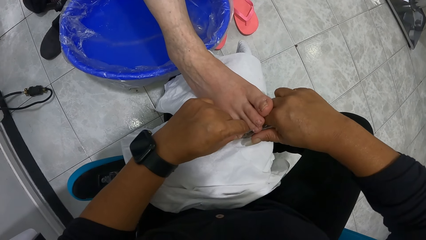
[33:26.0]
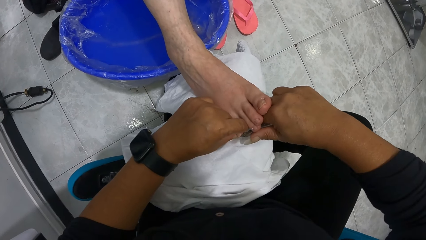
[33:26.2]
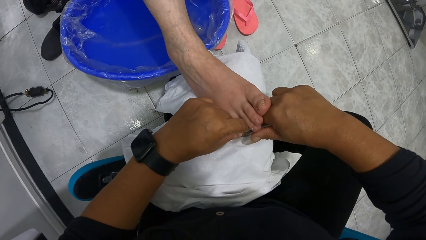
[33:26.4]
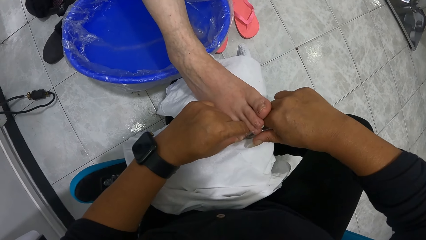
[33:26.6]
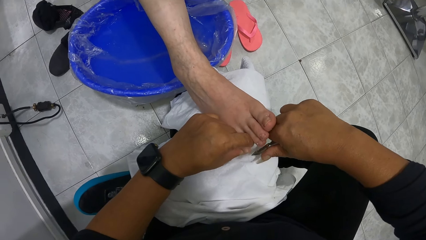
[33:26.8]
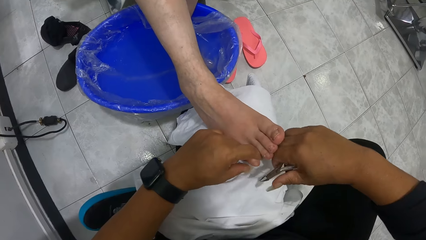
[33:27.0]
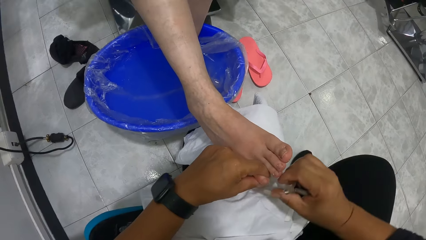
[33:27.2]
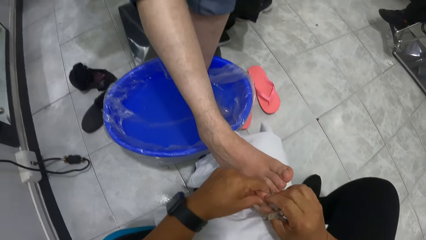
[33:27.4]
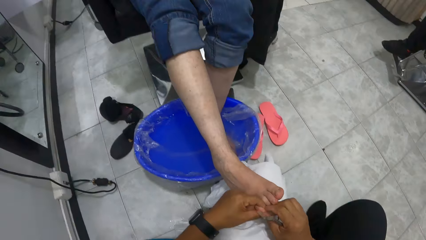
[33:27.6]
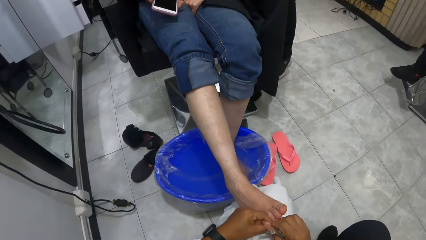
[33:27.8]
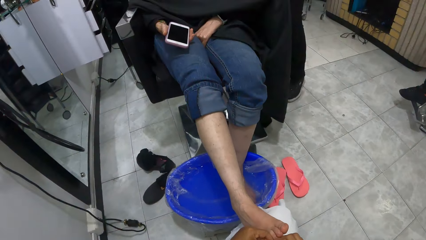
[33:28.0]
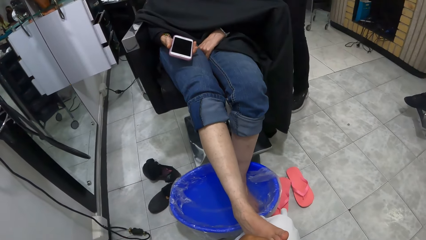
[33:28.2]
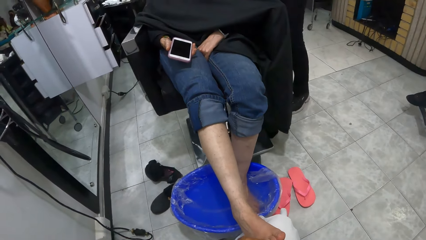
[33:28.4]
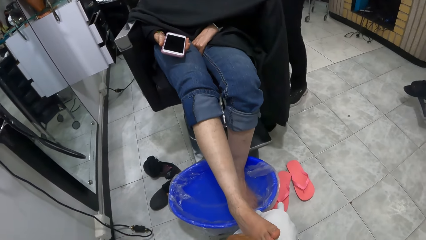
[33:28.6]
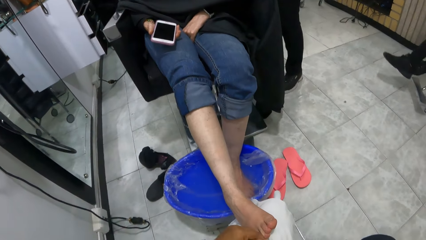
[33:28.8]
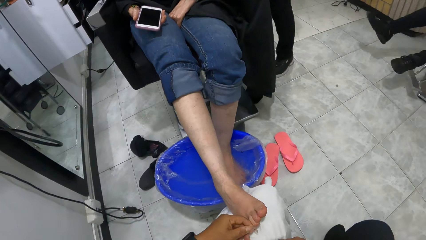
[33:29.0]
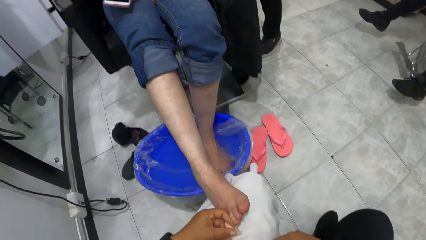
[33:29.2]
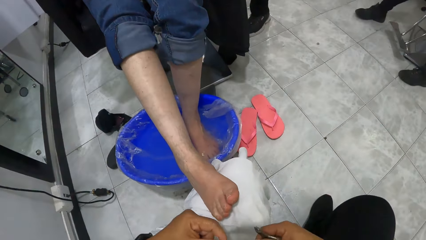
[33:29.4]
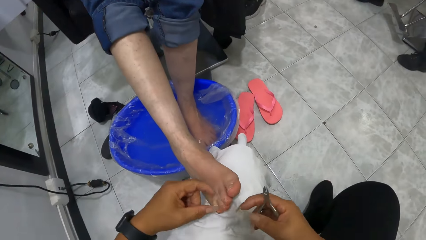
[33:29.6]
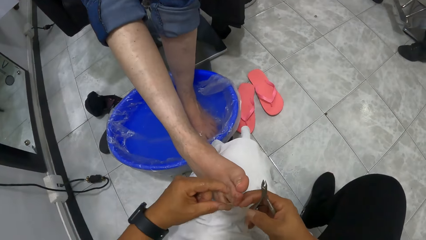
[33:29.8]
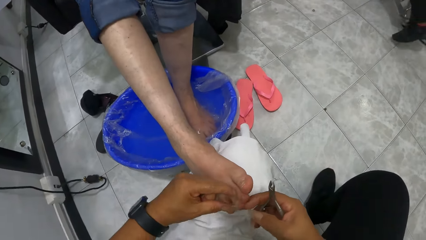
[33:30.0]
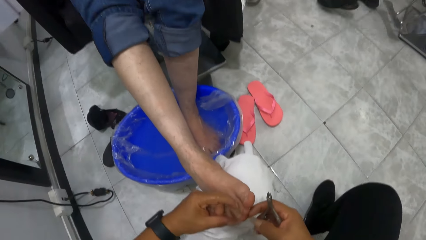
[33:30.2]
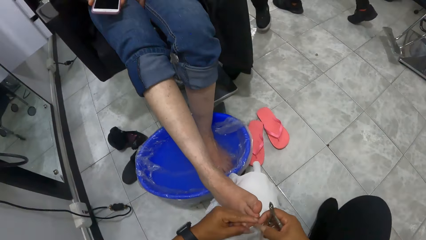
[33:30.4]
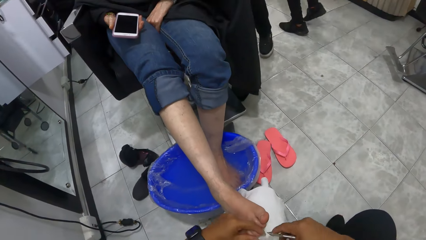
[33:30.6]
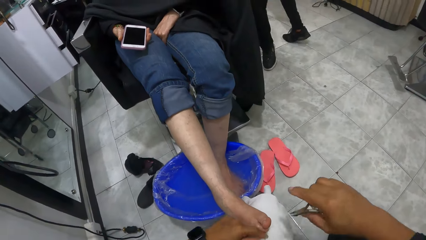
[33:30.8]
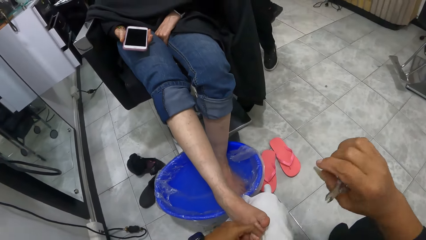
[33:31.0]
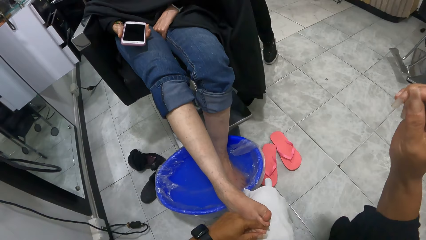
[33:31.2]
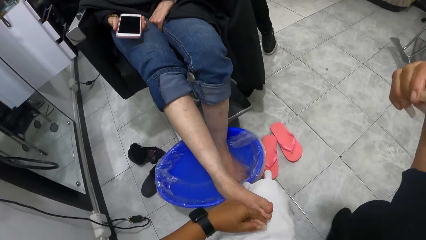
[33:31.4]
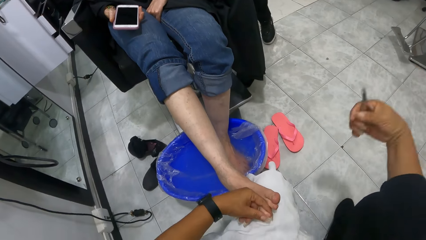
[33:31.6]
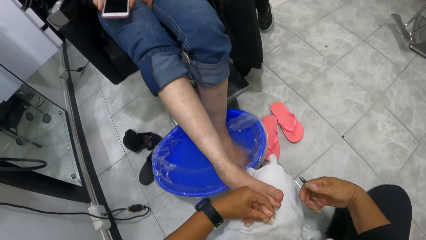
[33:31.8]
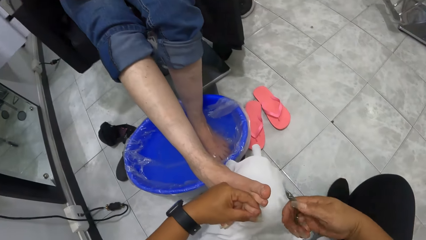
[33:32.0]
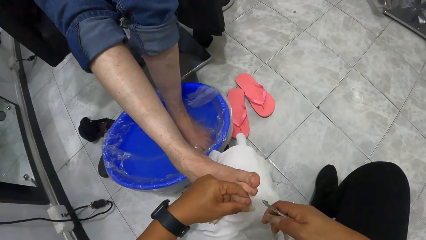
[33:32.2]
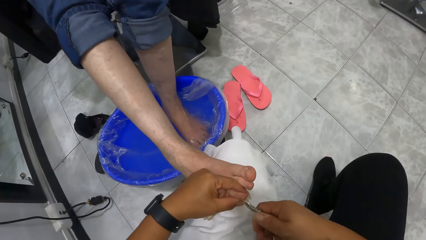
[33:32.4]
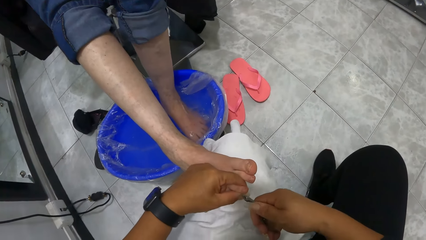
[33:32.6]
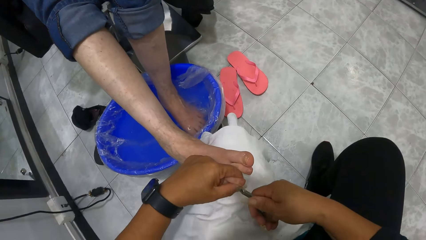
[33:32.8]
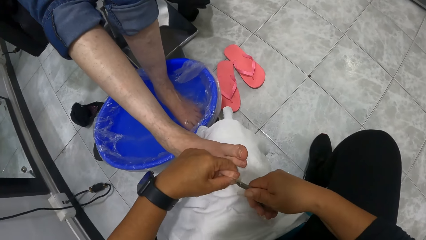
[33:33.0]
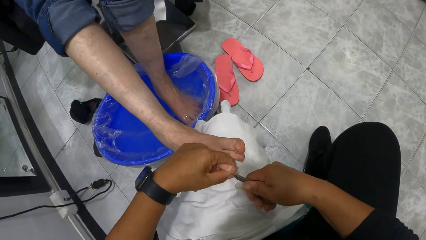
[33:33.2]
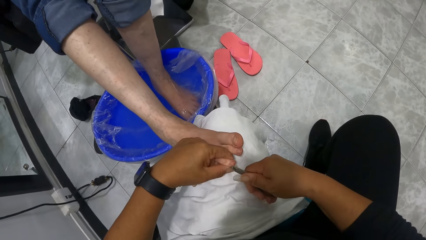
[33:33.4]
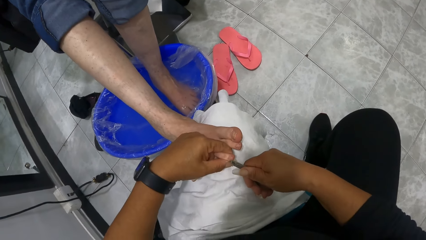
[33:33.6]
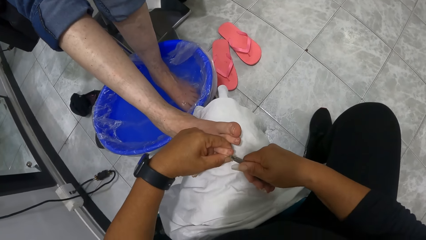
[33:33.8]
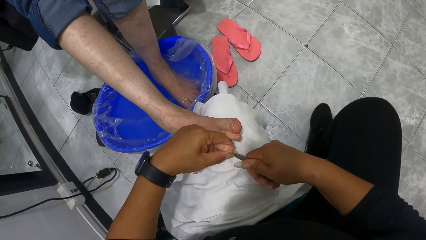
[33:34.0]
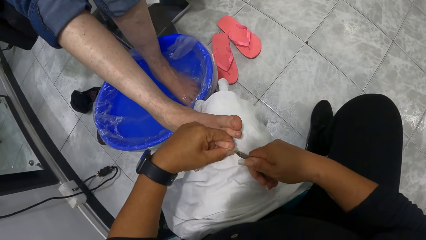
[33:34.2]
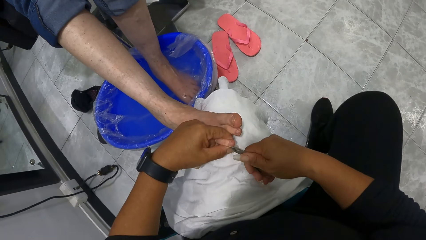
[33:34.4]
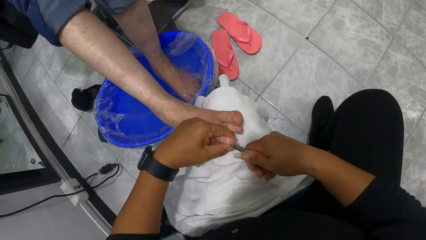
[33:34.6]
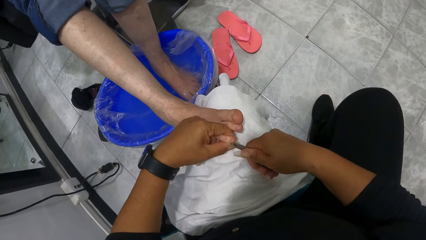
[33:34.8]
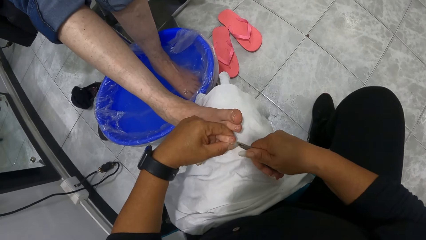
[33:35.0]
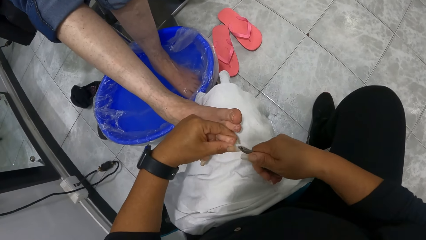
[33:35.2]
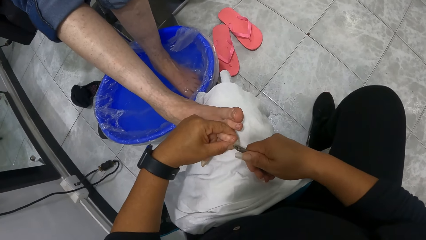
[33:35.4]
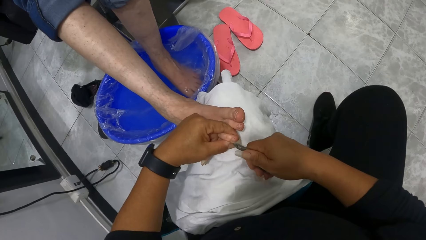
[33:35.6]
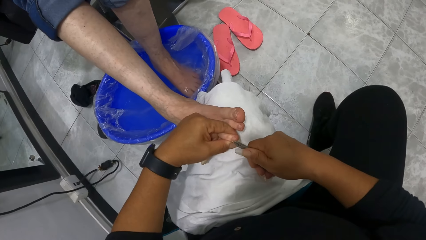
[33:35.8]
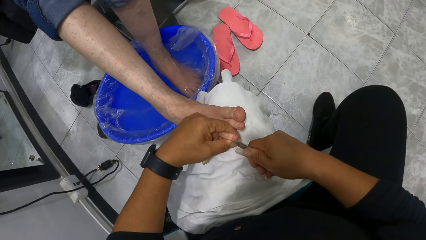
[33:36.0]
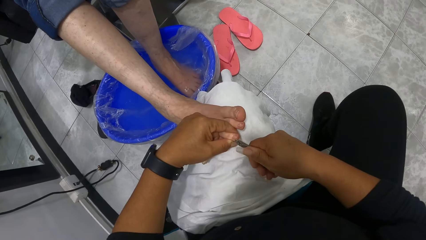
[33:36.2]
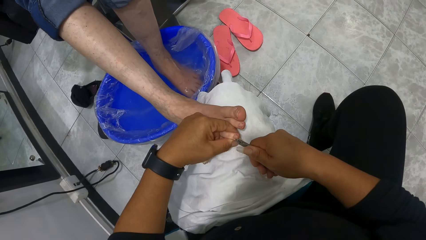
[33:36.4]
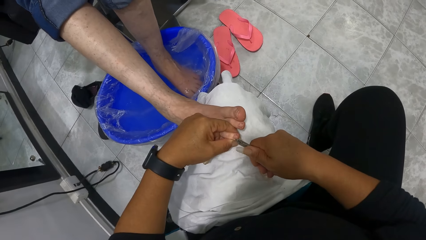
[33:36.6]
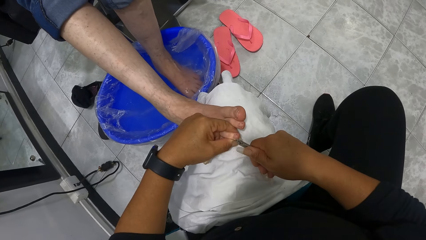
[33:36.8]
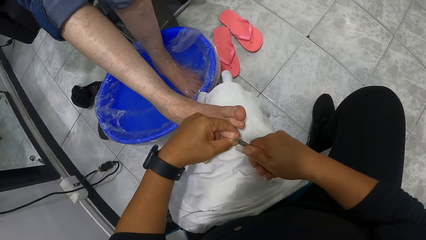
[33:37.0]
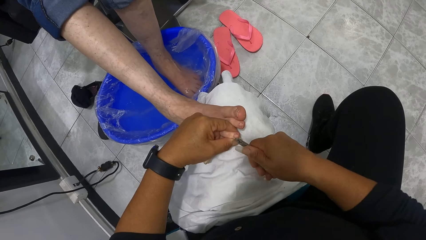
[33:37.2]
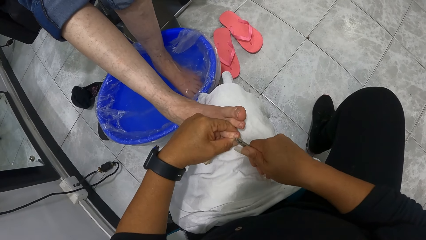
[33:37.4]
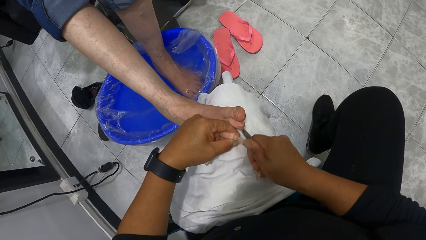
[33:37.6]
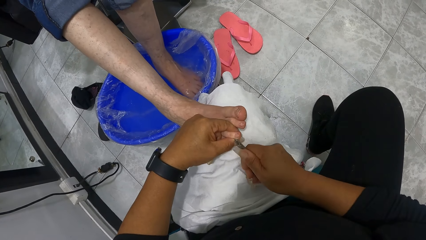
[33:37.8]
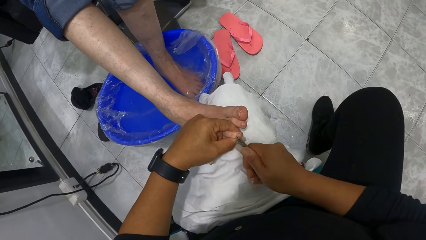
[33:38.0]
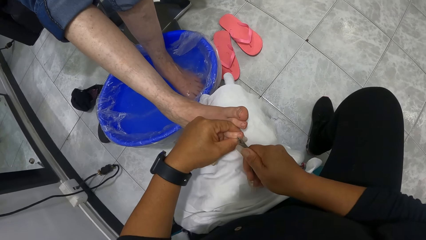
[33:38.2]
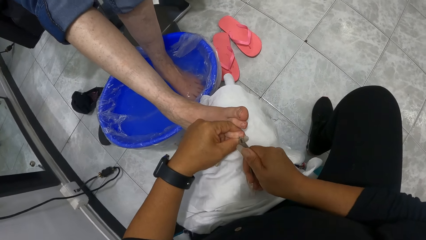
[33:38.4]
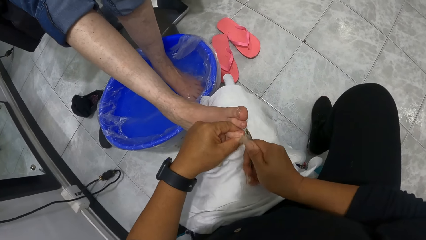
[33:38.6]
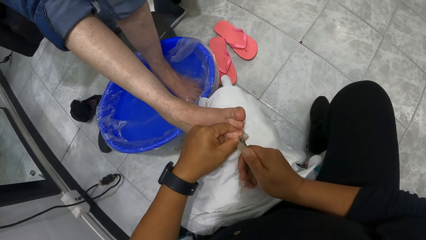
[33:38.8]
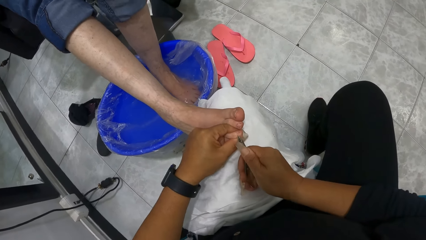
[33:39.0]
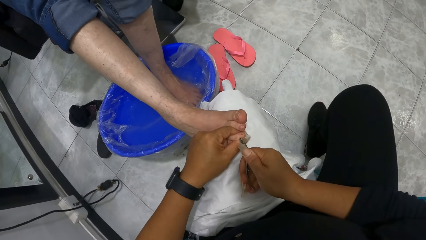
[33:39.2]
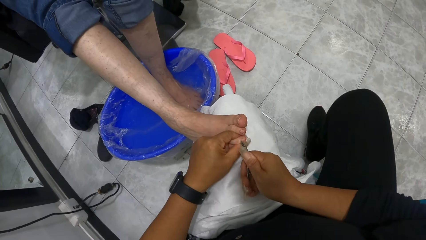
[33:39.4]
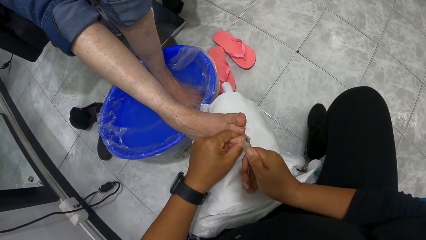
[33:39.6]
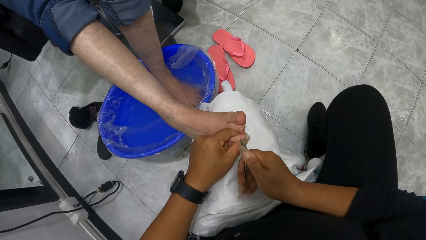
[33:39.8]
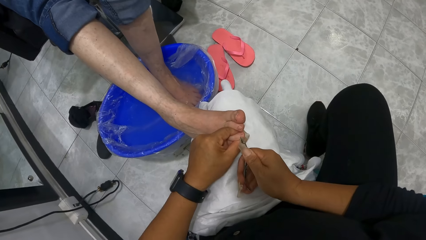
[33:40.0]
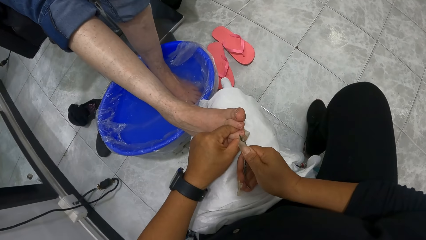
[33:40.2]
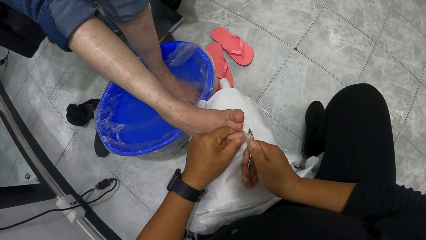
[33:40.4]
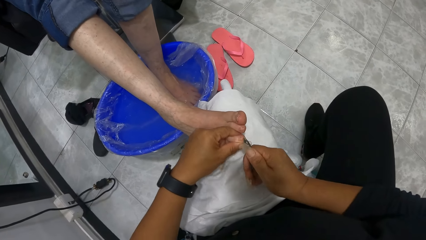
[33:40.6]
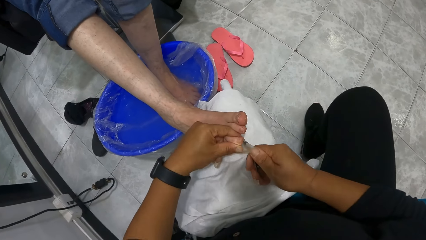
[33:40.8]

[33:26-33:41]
The camera wearer looks around. They move a hand. They remove the nail cuticles.
